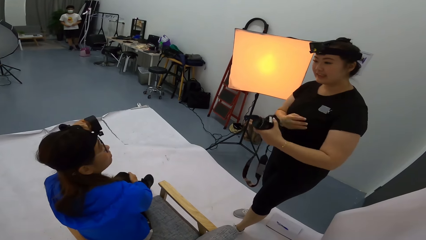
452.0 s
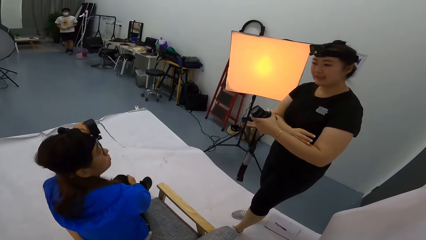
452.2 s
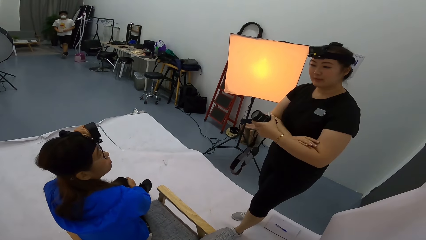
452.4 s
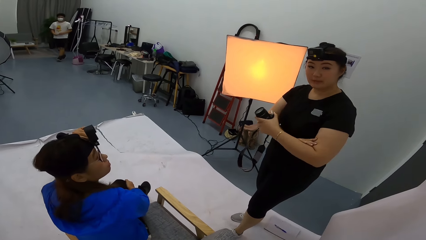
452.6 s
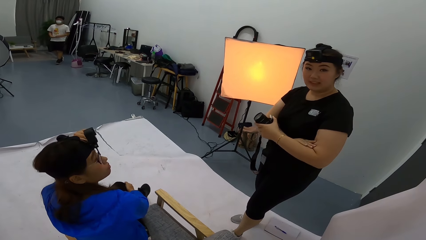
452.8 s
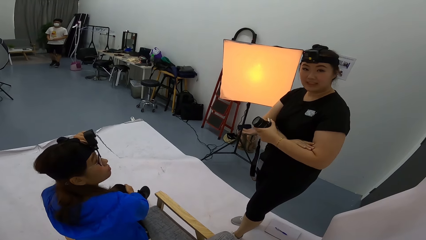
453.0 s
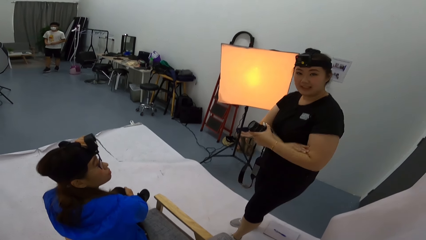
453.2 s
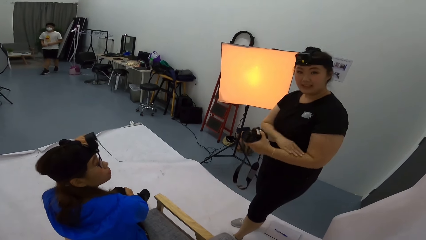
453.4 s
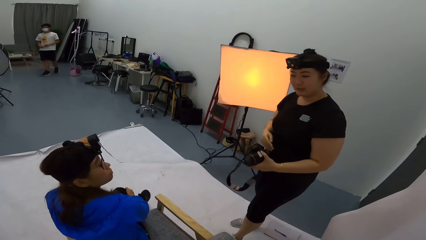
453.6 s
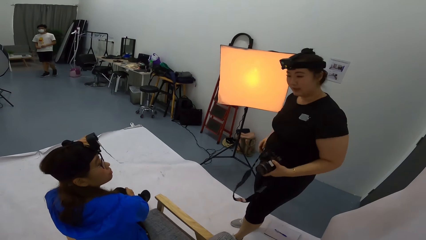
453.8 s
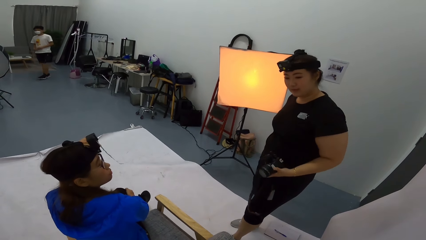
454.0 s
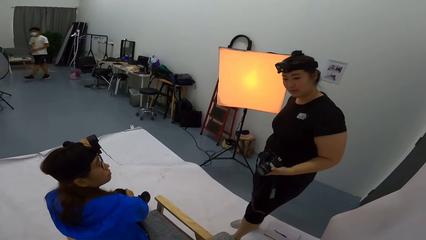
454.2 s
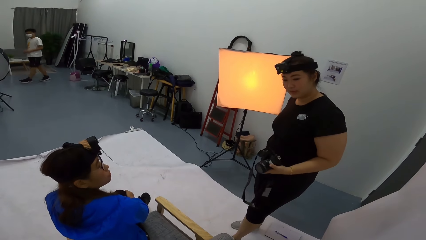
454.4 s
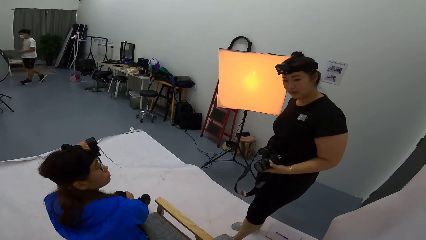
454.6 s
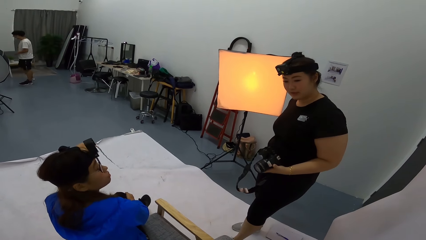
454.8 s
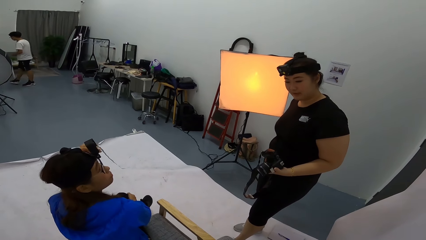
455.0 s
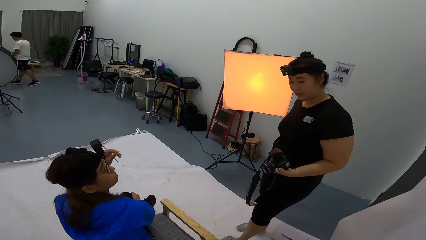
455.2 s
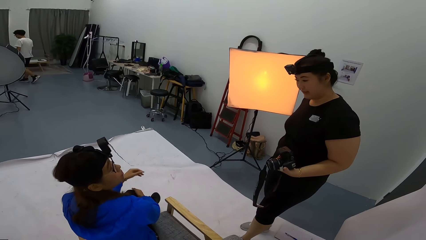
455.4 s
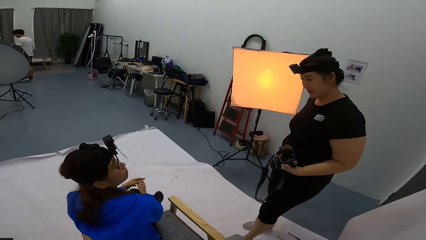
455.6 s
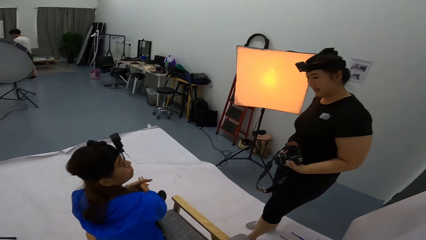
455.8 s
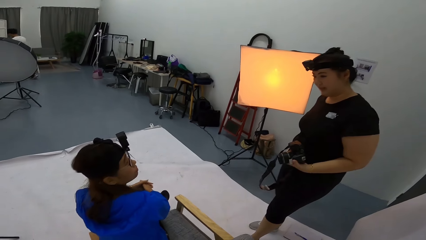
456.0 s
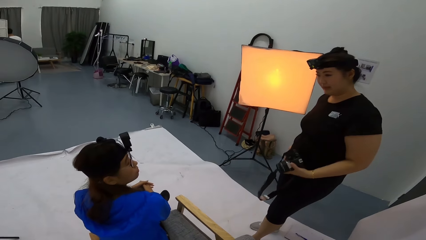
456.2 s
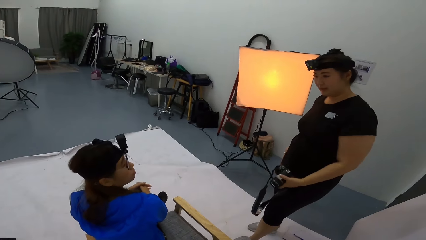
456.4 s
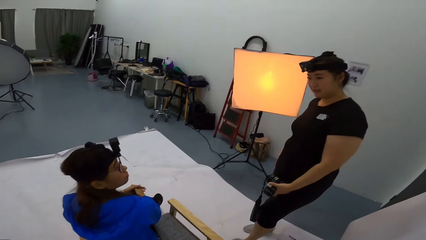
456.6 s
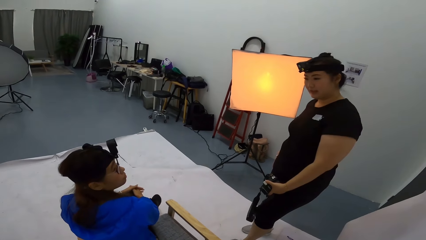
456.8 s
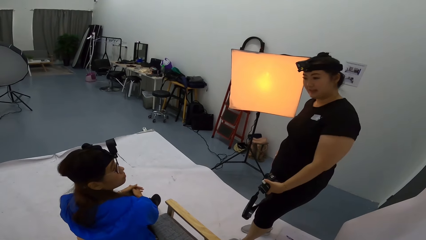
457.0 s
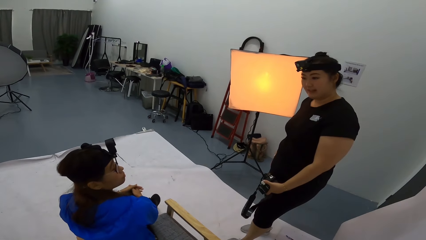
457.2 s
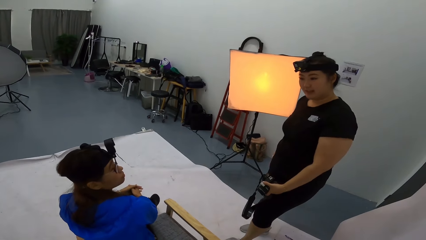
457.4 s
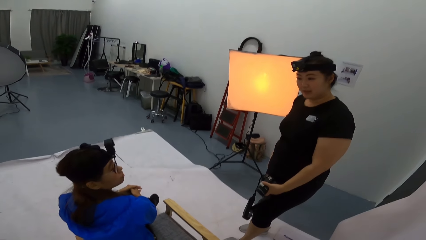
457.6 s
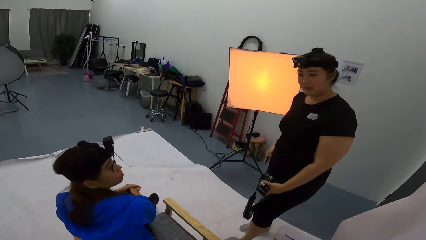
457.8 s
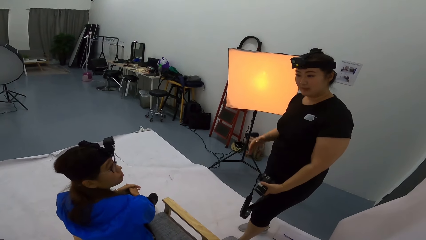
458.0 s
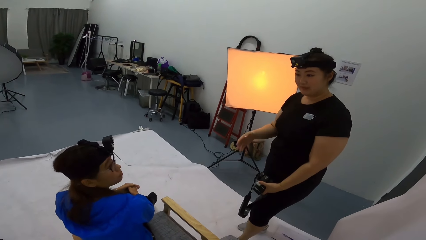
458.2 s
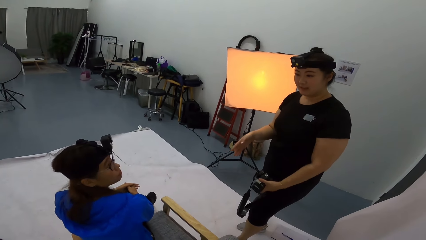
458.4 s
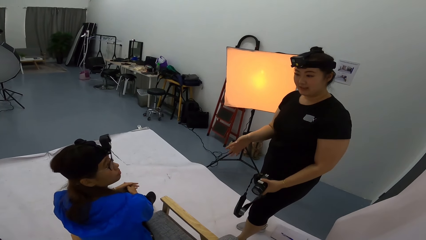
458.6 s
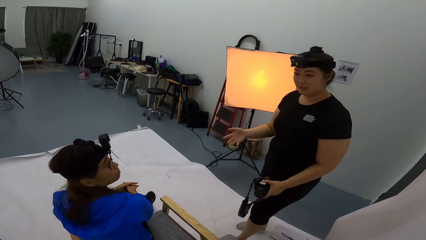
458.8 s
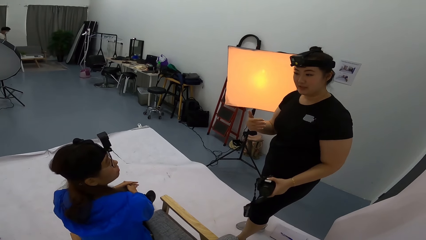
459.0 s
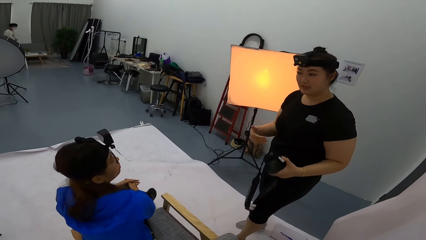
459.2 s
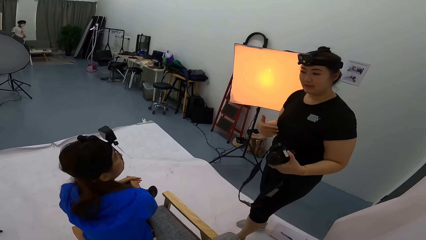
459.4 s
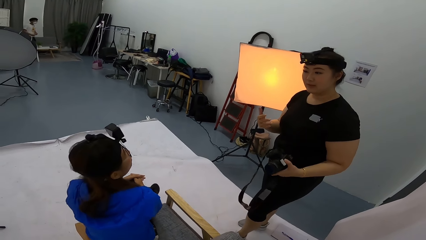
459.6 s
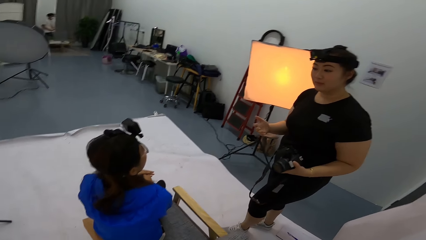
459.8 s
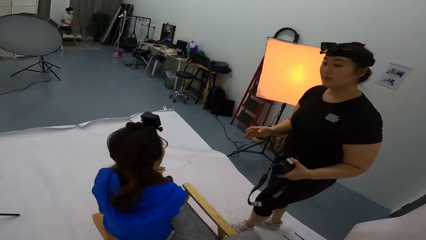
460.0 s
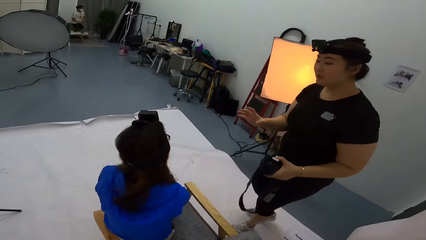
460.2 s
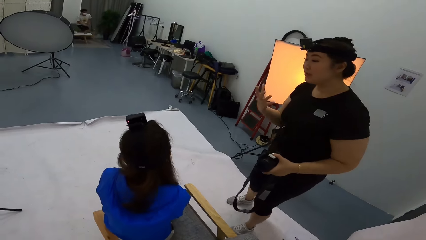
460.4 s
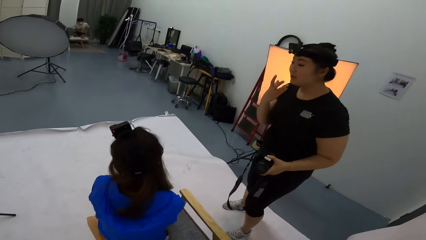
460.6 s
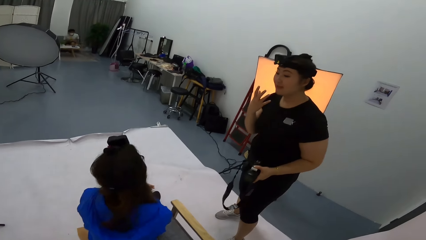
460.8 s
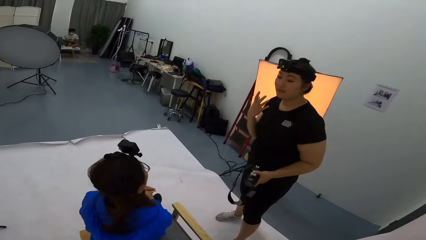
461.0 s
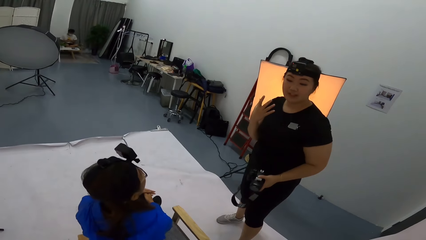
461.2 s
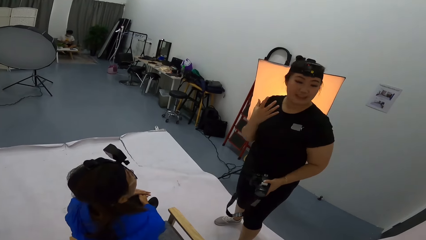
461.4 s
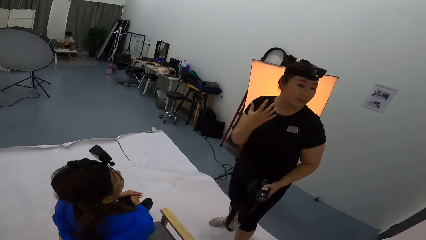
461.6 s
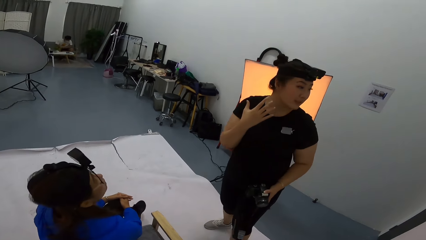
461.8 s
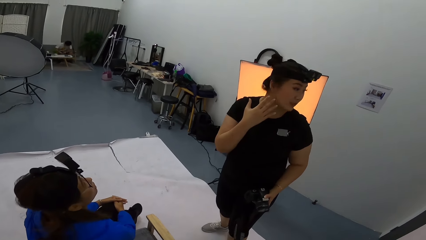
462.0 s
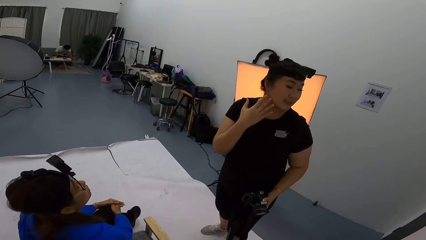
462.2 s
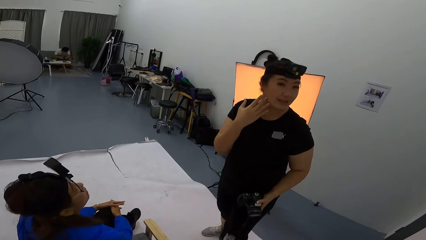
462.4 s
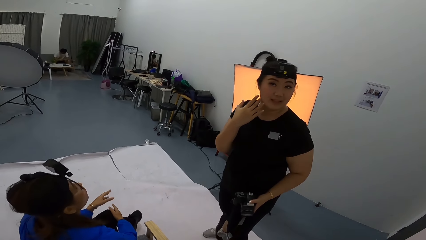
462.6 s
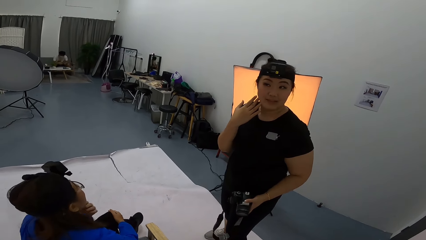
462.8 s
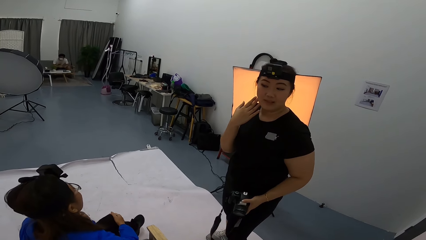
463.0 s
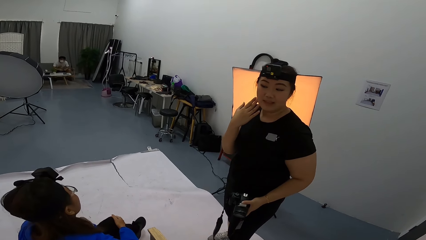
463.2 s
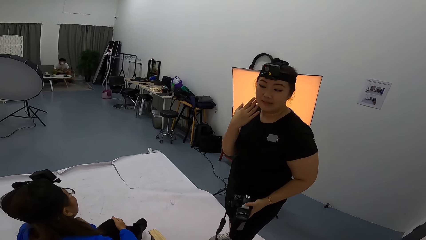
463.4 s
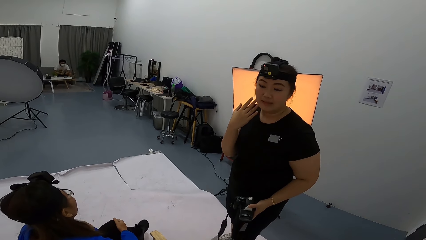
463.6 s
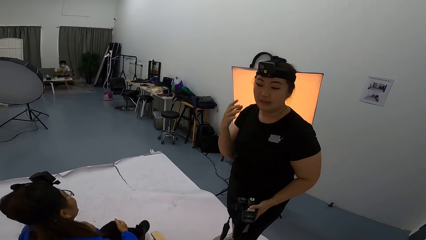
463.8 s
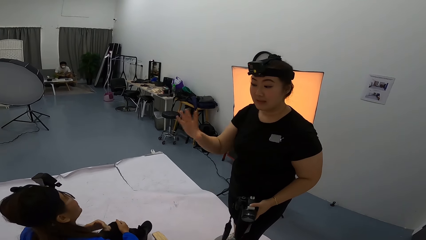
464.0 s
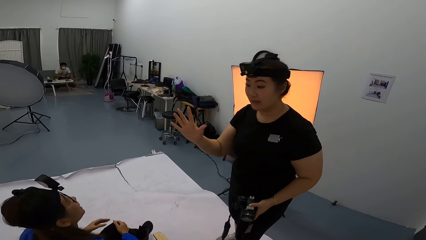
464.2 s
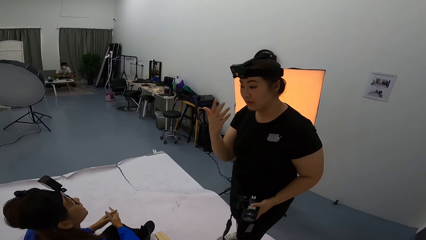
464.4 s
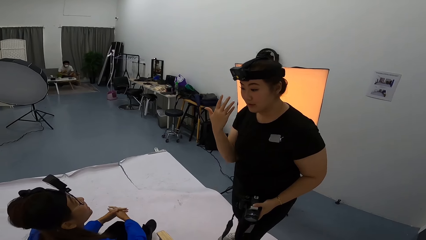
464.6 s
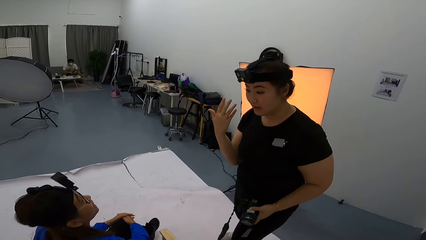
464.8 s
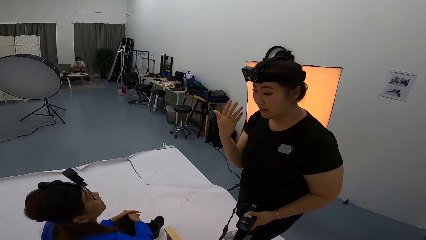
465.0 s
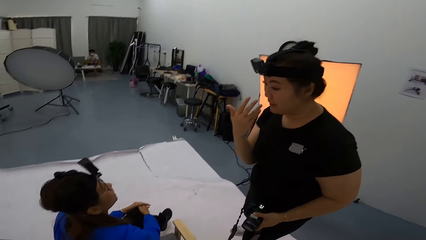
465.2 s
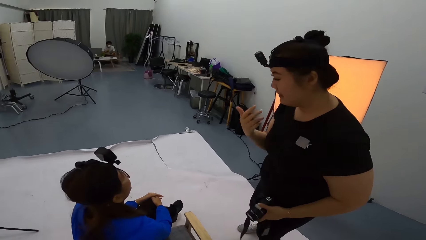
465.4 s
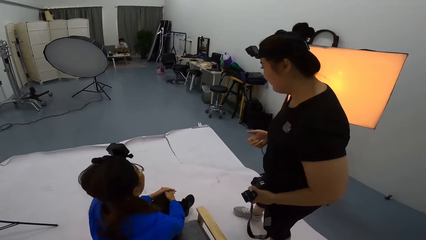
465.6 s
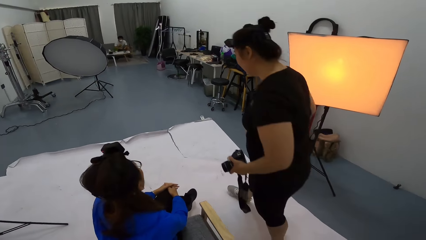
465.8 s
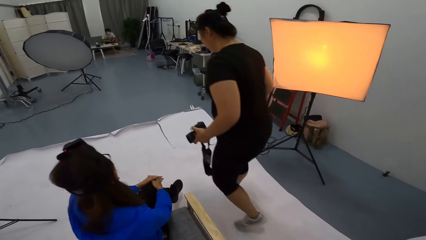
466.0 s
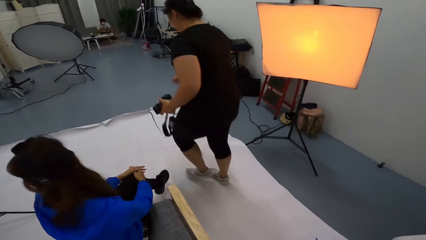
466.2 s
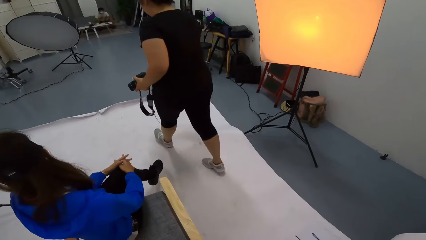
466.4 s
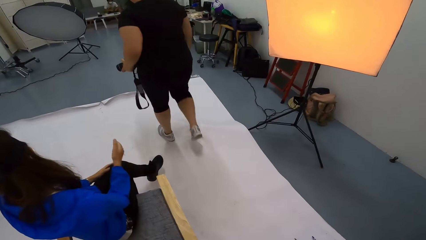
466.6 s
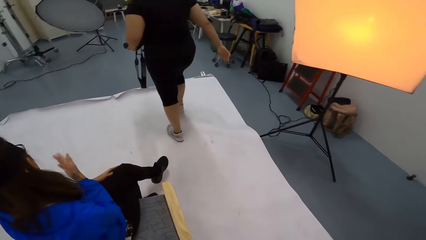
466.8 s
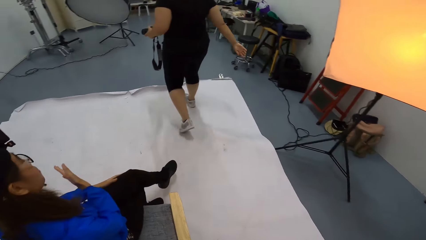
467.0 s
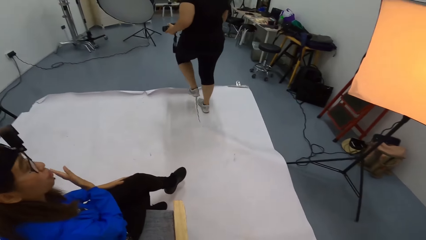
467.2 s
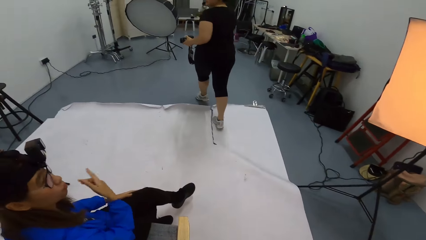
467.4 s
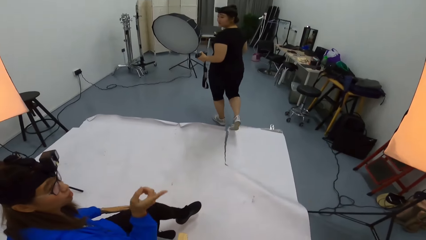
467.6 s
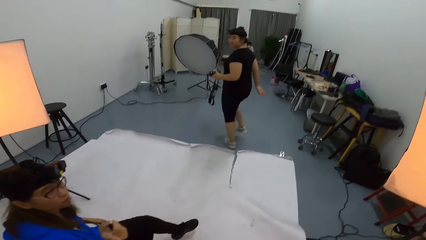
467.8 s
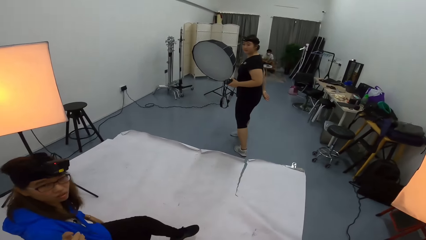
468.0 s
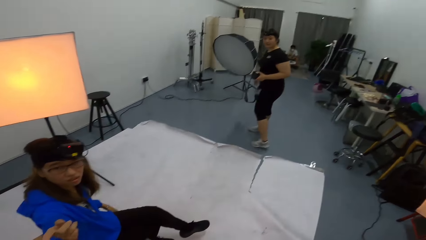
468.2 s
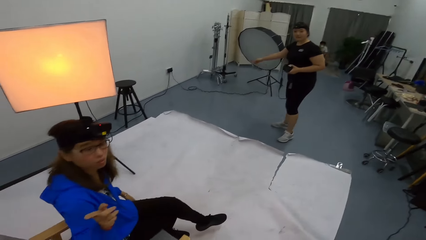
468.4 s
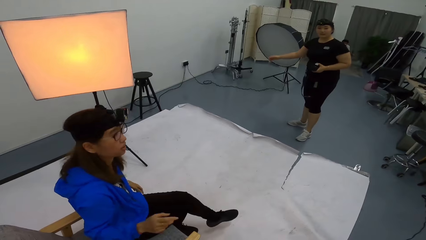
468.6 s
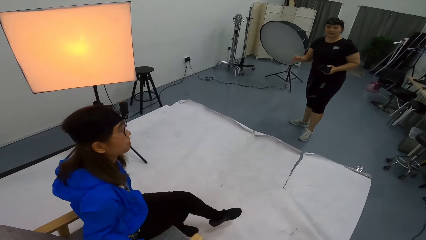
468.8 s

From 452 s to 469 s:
A woman speaks to another woman. The other woman holds a camera with the left hand. The camera wearer responds to the other woman. The other woman speaks to the first woman. The other woman describes to the first woman. The camera wearer responds to the other woman. The other woman walks a little.
